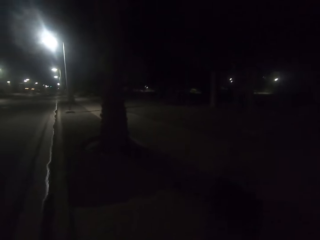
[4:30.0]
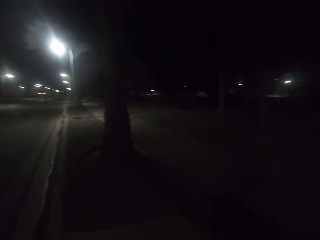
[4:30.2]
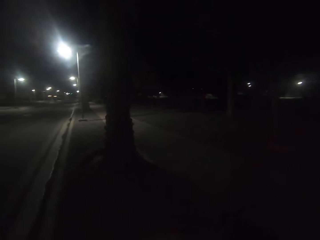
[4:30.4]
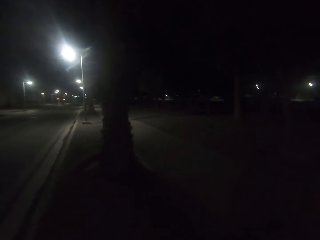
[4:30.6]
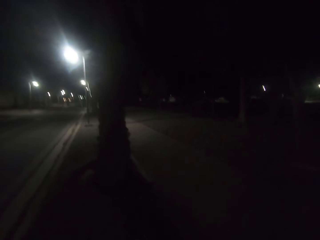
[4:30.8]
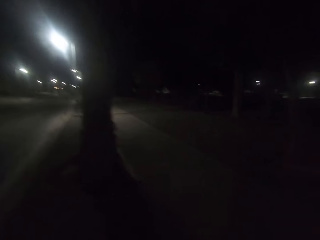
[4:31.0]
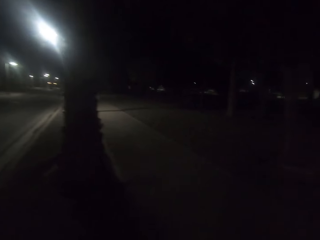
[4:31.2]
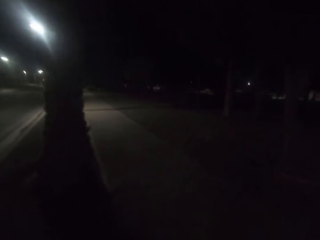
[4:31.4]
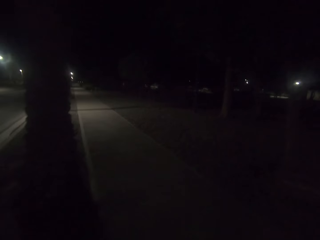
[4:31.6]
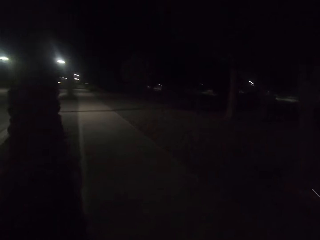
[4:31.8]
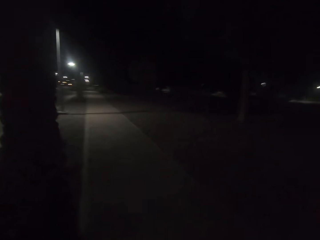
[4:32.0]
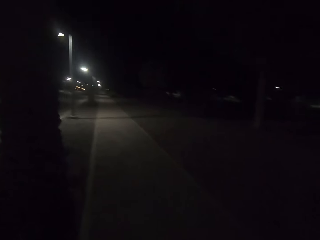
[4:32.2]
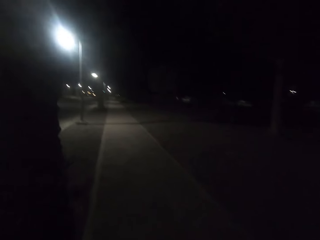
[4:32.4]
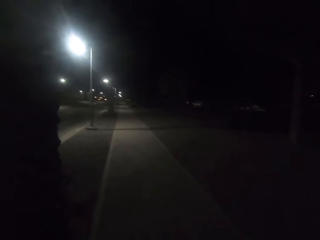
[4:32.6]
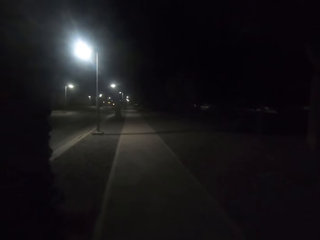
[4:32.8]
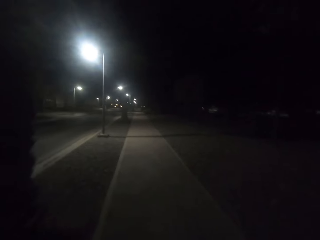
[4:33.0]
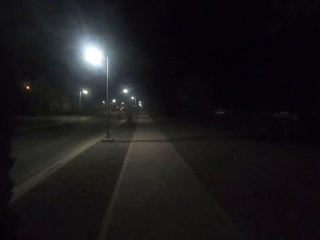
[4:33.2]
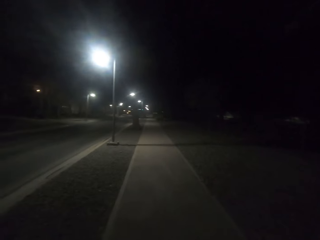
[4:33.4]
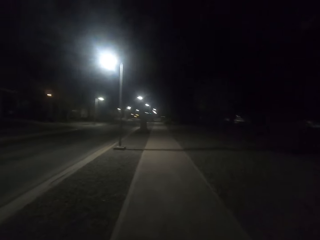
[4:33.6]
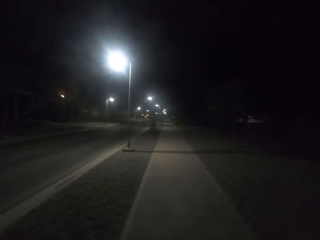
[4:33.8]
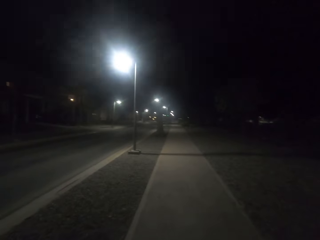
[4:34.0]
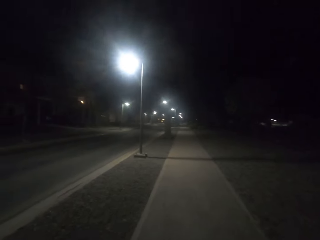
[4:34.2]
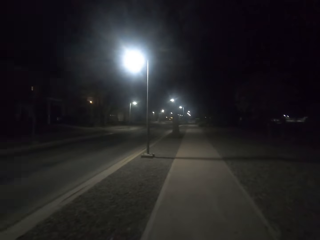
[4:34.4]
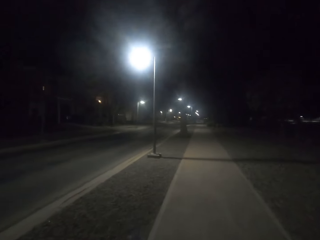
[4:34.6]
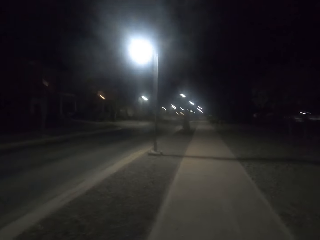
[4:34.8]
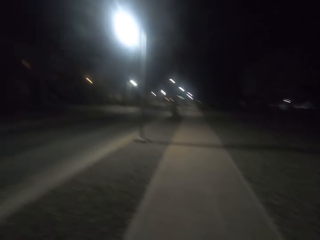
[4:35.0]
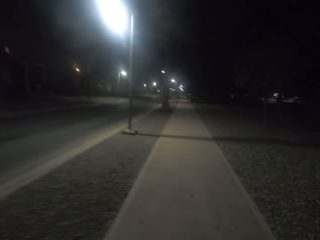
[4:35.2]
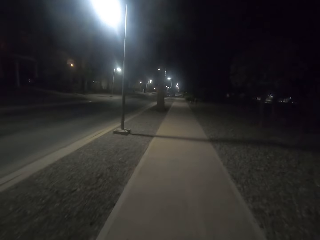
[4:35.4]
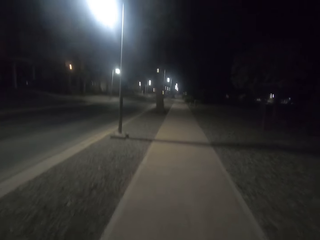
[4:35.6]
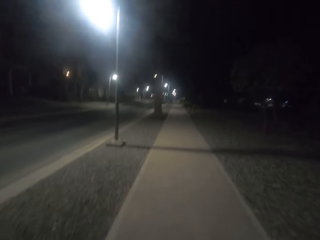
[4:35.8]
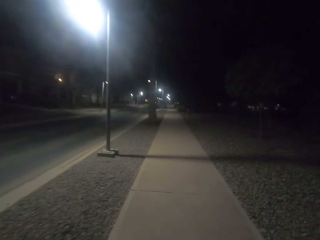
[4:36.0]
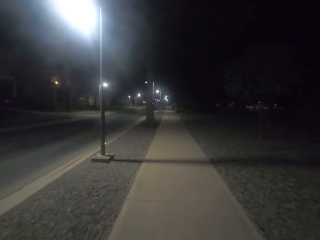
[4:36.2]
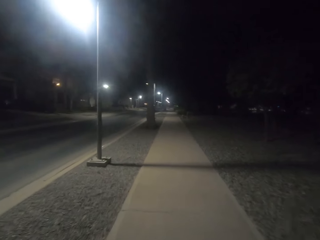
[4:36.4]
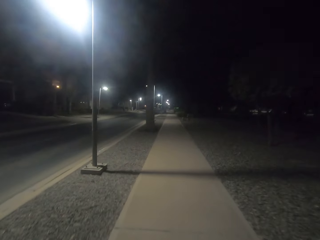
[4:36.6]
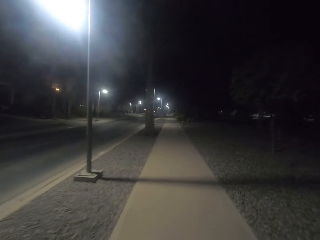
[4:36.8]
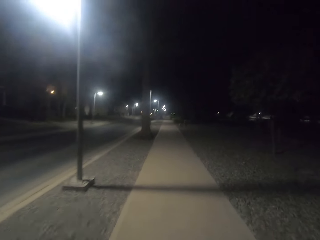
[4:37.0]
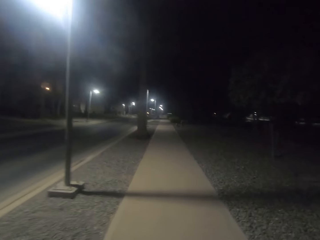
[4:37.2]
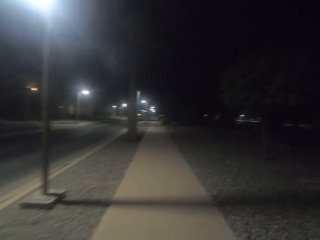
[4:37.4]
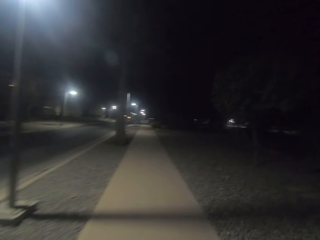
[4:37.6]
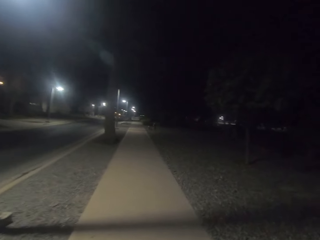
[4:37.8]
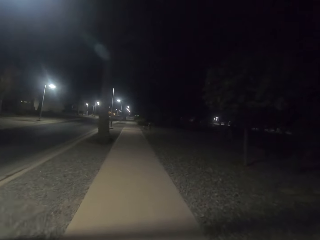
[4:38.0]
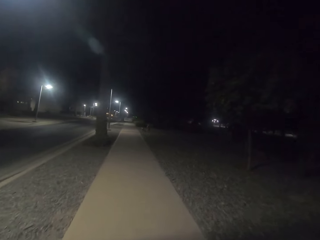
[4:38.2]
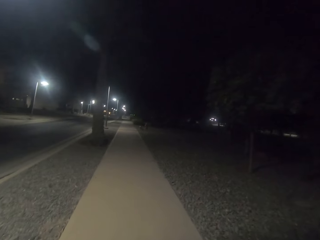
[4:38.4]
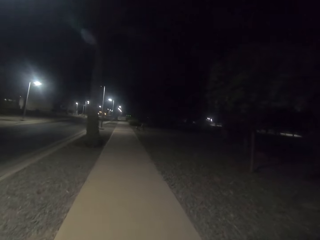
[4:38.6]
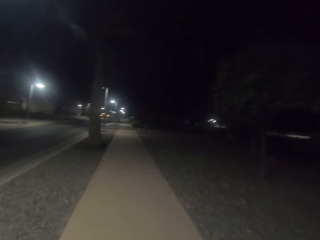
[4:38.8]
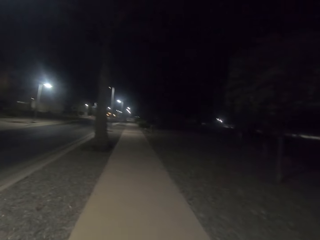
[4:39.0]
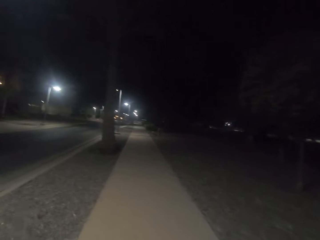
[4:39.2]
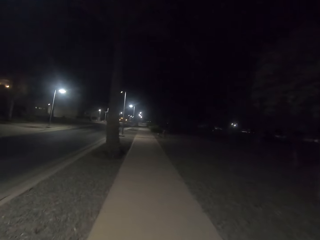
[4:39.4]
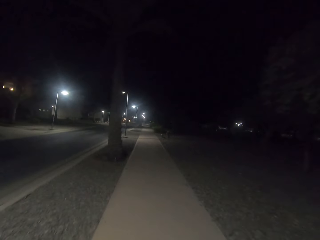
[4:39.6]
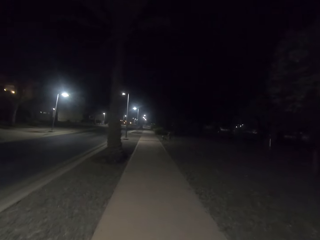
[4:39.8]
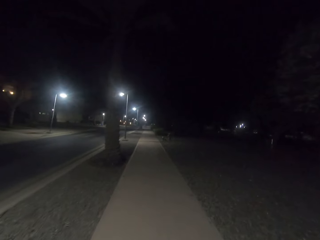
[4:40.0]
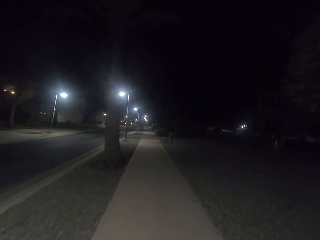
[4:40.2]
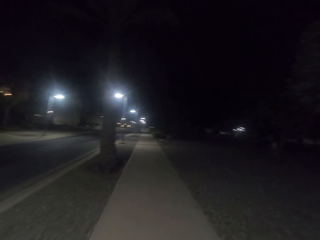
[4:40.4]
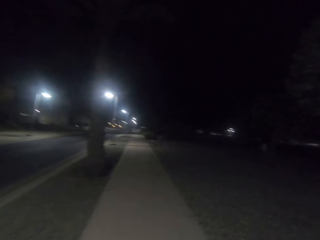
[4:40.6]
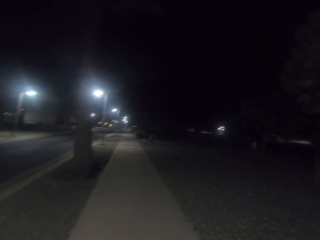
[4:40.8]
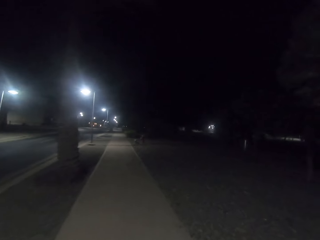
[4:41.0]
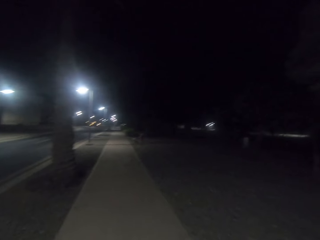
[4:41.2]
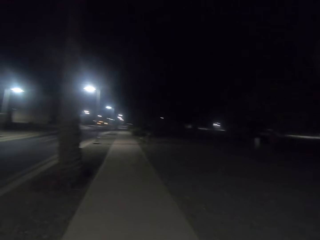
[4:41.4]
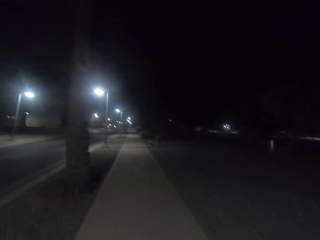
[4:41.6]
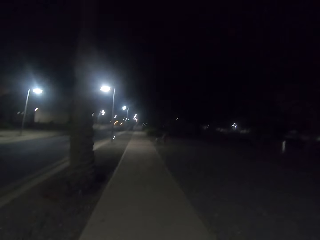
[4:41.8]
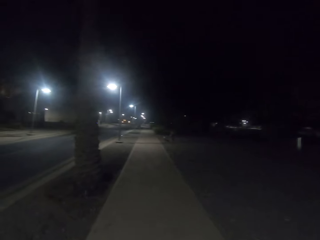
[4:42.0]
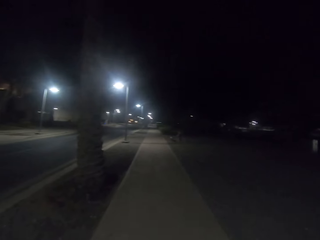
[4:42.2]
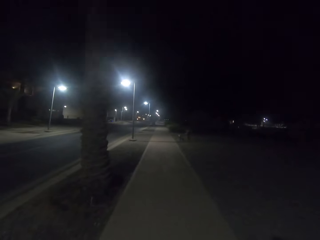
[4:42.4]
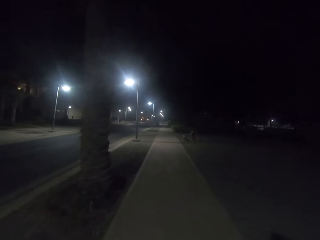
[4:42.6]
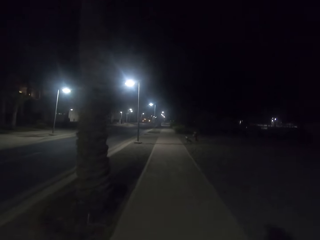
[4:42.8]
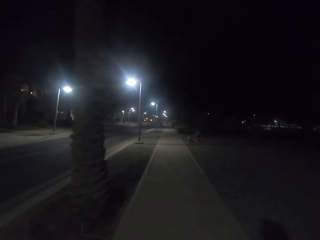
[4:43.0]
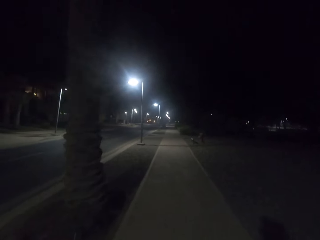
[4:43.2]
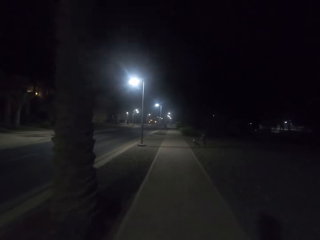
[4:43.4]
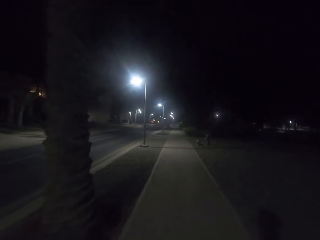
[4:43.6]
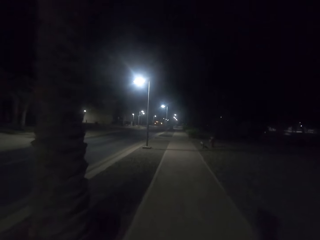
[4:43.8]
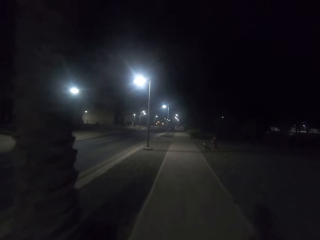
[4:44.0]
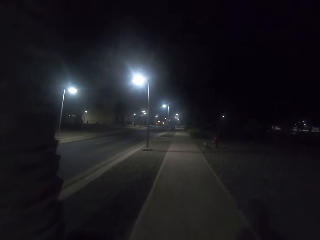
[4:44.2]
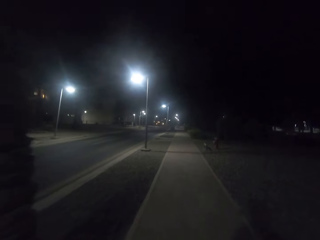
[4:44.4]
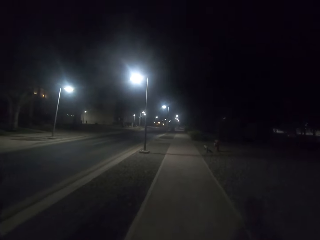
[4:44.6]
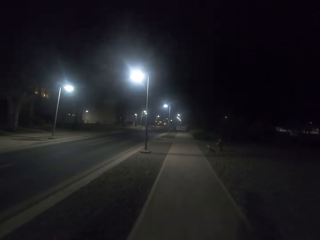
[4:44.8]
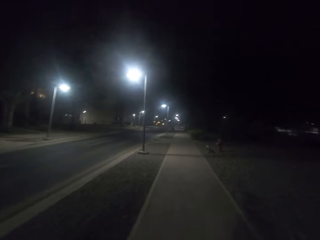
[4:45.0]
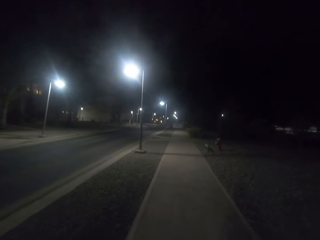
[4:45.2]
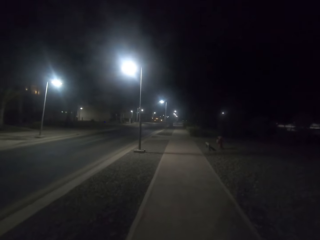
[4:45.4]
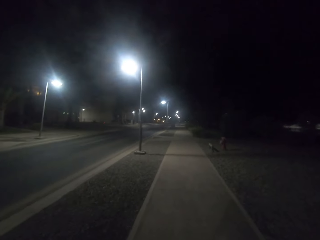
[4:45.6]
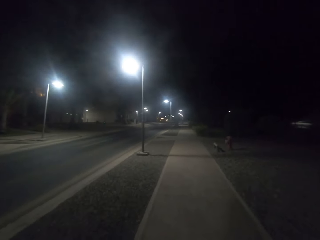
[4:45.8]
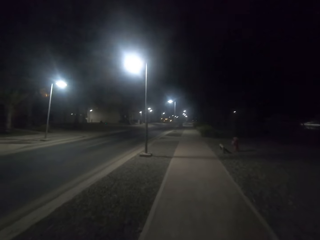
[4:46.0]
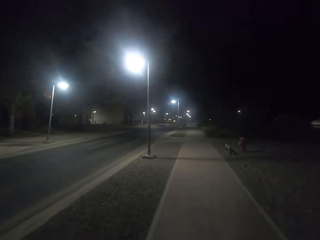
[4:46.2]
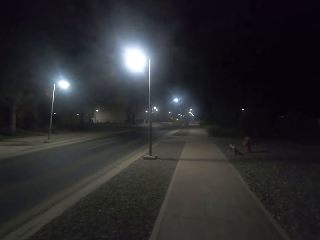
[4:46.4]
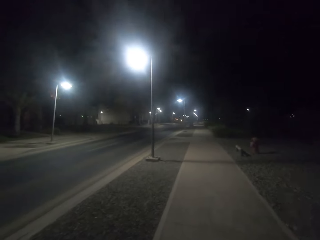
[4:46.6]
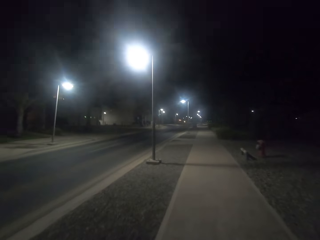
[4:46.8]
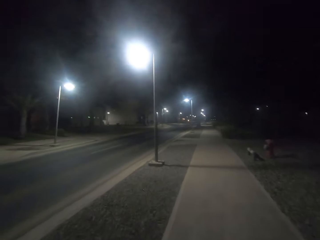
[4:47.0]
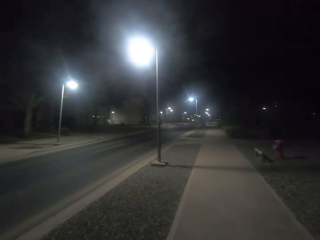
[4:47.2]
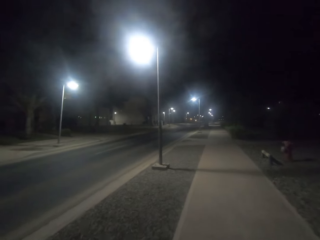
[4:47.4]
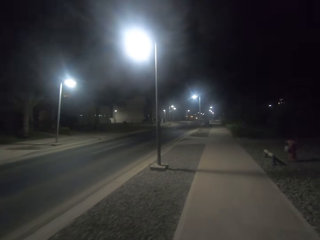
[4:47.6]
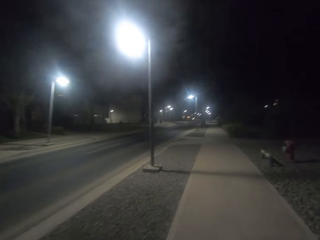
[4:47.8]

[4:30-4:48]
The camera wearer walks on the walkway. They walk on the walkway again.

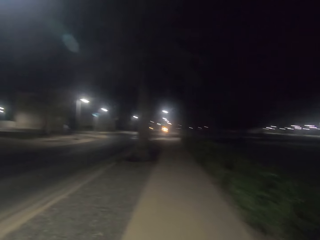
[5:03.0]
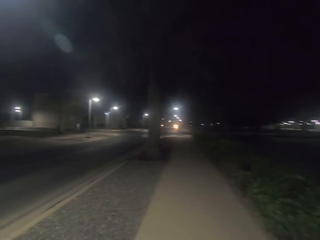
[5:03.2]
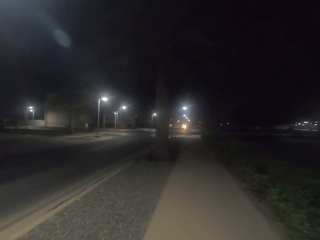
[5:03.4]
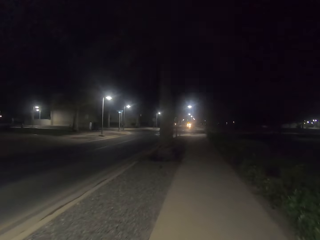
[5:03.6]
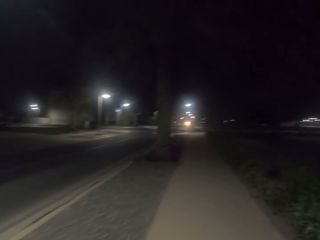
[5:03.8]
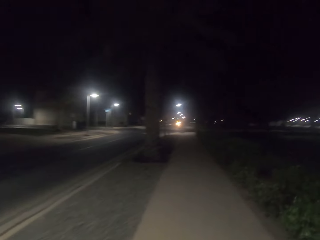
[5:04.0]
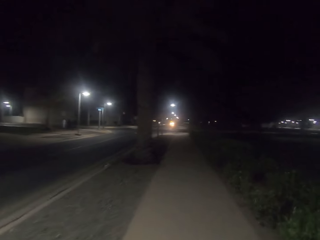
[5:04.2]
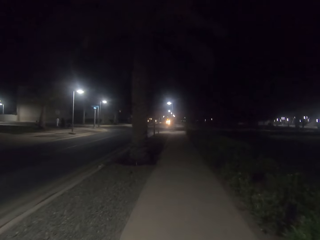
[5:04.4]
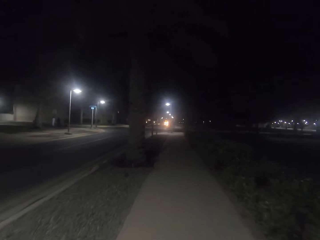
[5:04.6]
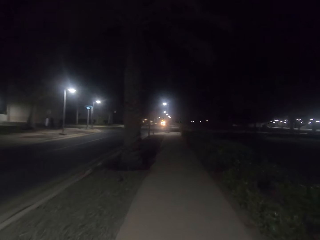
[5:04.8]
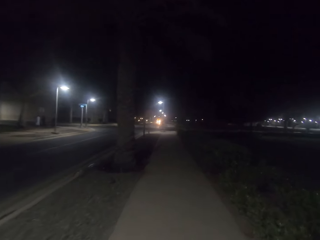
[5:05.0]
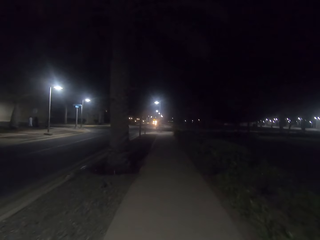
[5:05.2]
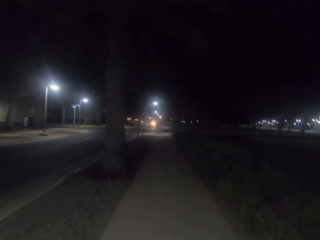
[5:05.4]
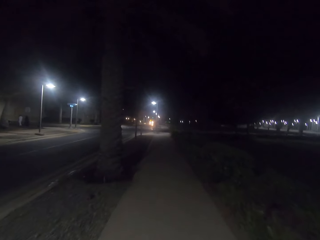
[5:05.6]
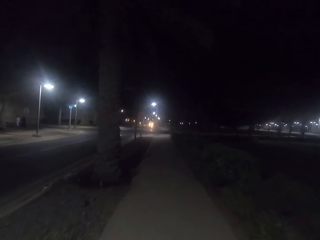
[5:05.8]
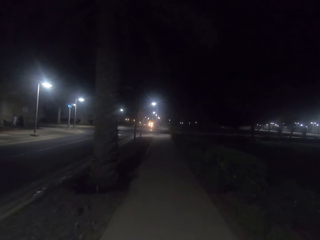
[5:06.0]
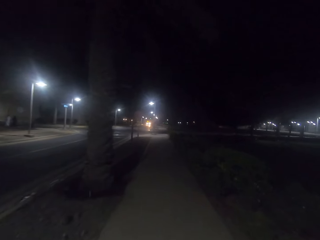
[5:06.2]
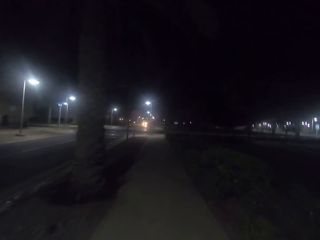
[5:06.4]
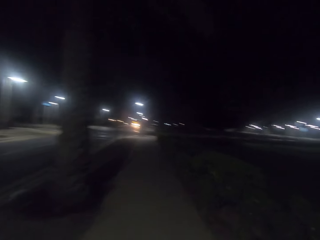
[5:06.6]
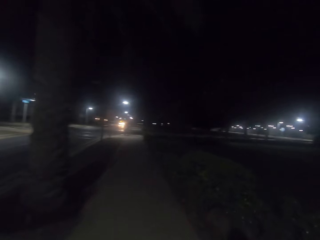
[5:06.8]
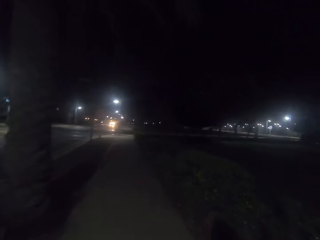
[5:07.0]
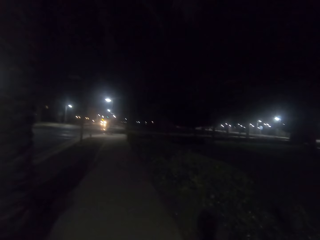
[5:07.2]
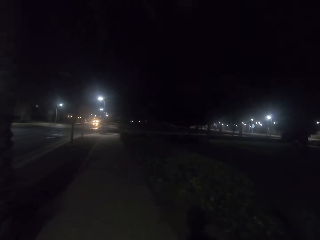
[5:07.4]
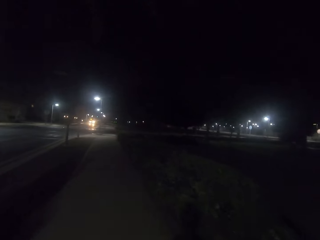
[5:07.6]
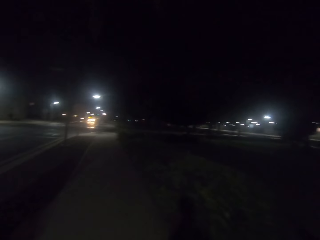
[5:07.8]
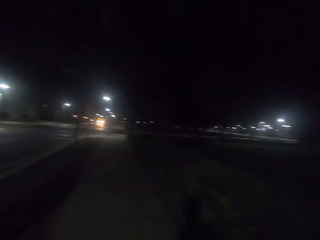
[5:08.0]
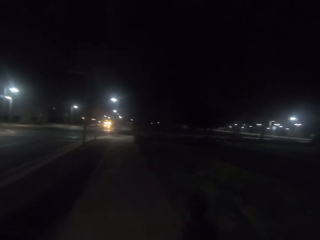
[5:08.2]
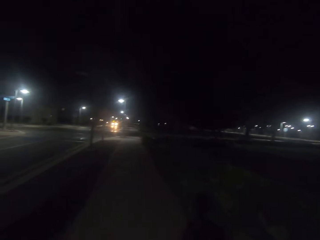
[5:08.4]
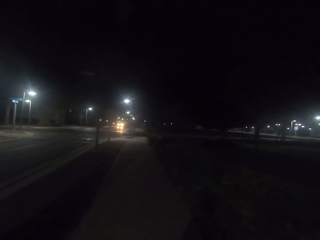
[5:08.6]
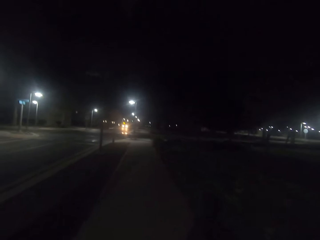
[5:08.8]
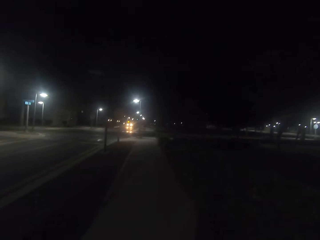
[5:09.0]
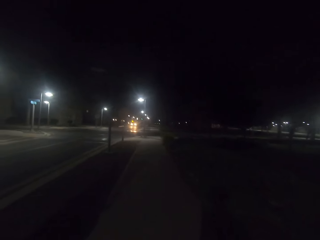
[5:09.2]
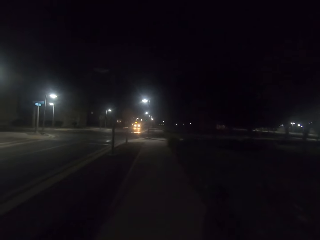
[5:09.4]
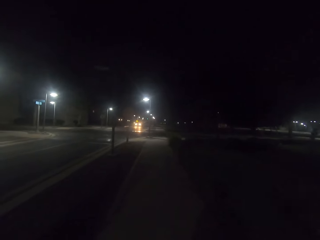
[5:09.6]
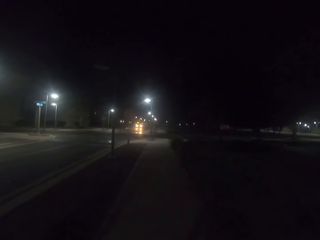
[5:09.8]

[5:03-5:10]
The camera wearer looks around the road. They walk along the road.
